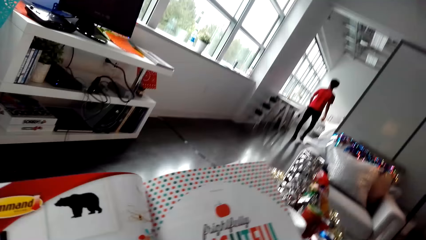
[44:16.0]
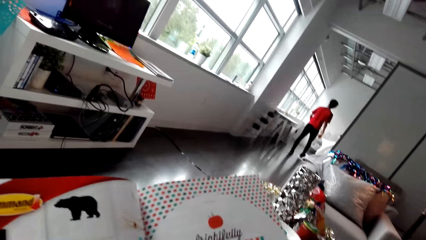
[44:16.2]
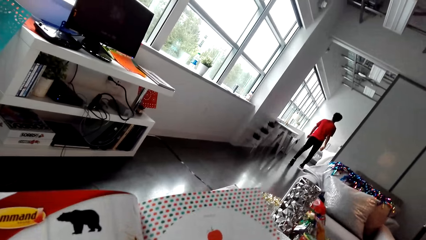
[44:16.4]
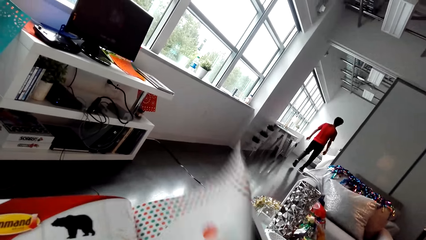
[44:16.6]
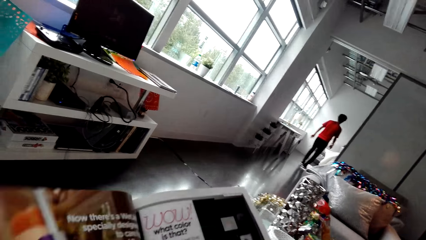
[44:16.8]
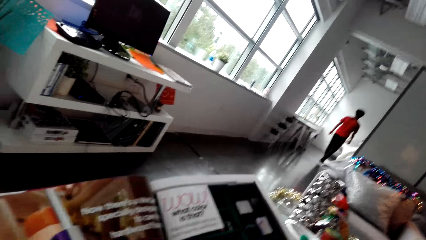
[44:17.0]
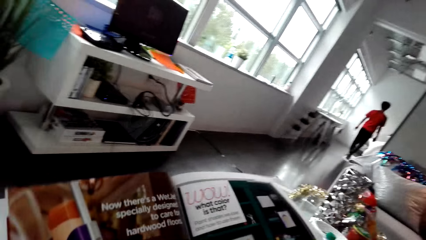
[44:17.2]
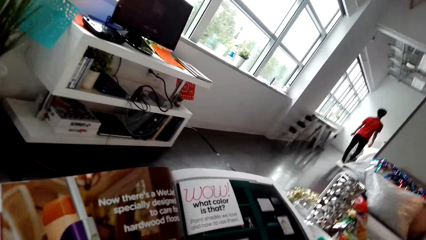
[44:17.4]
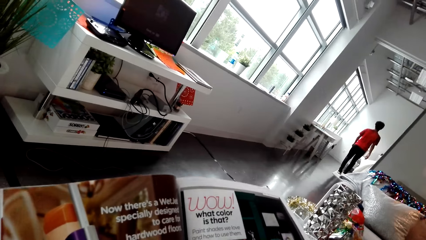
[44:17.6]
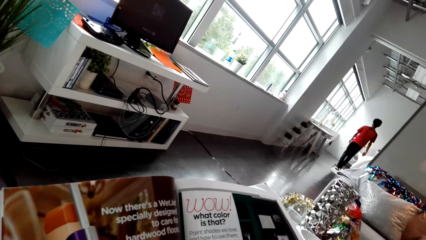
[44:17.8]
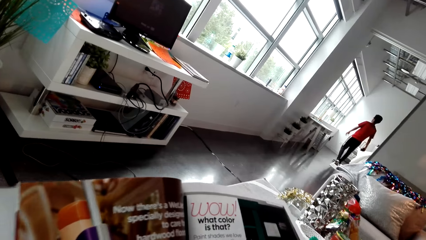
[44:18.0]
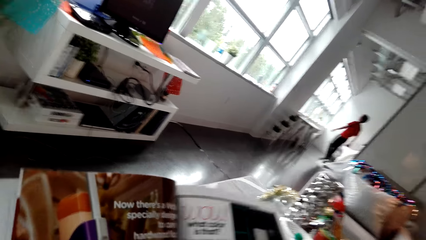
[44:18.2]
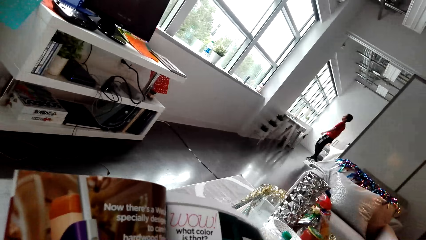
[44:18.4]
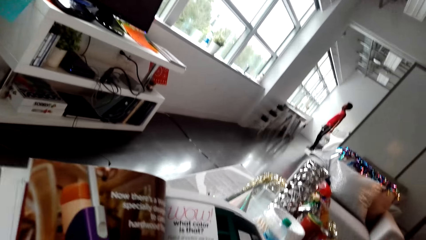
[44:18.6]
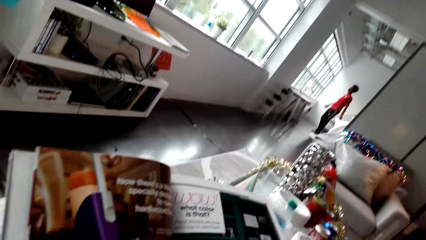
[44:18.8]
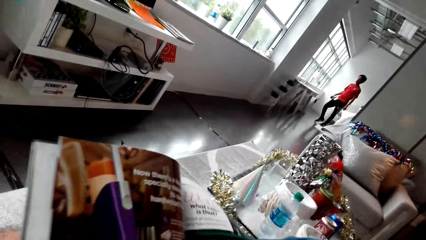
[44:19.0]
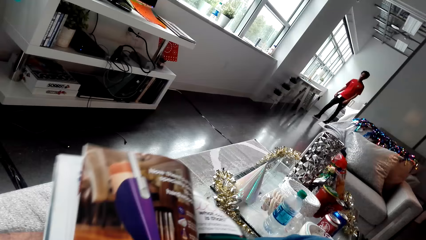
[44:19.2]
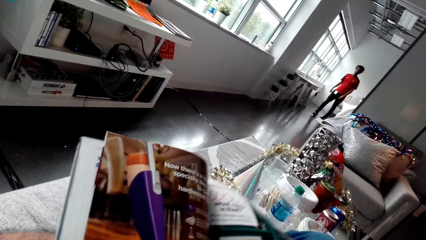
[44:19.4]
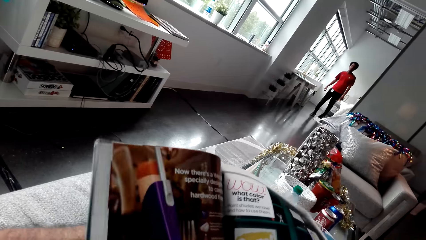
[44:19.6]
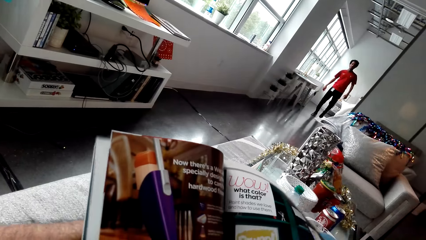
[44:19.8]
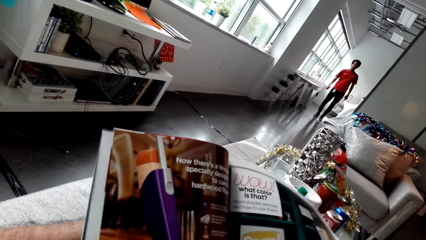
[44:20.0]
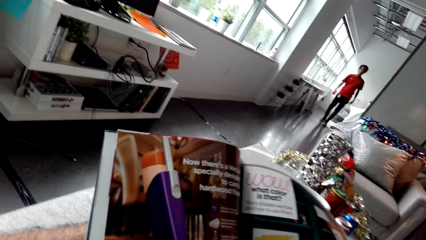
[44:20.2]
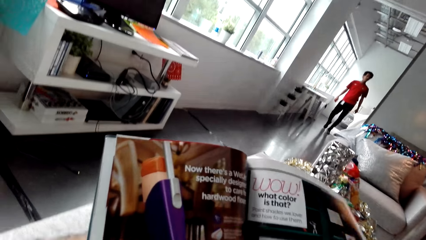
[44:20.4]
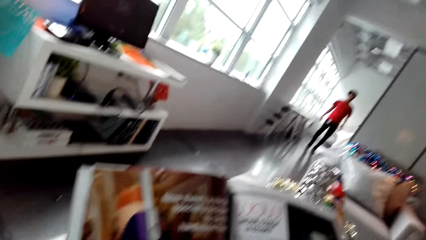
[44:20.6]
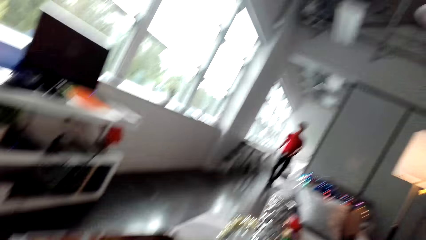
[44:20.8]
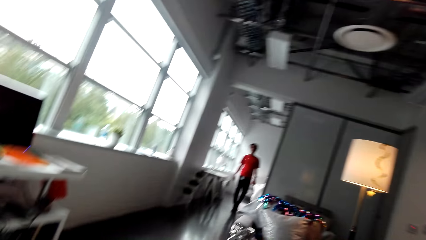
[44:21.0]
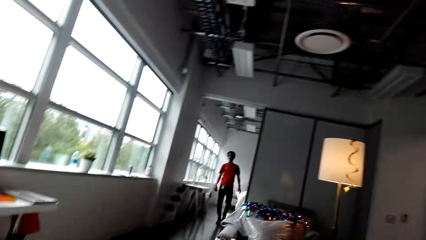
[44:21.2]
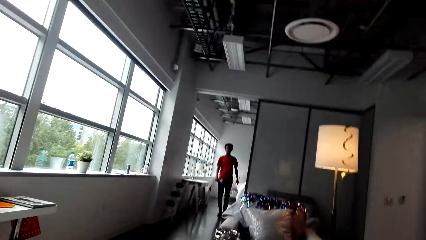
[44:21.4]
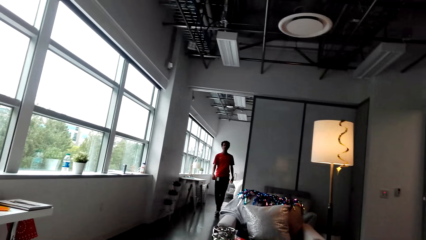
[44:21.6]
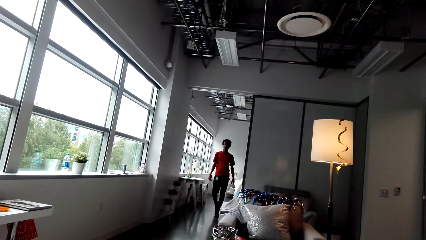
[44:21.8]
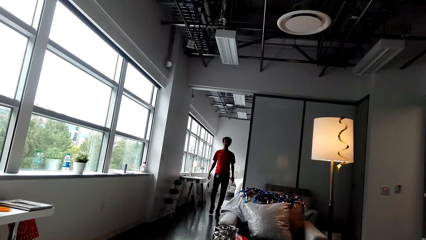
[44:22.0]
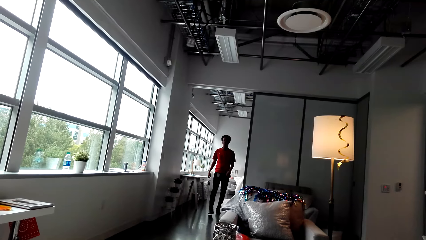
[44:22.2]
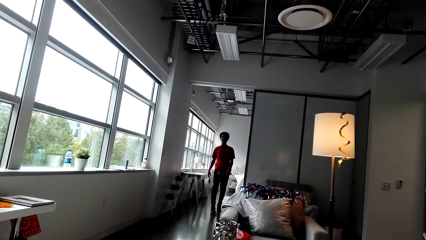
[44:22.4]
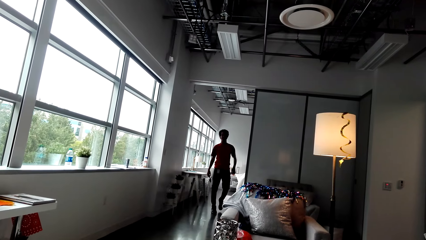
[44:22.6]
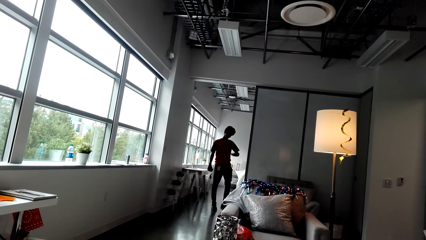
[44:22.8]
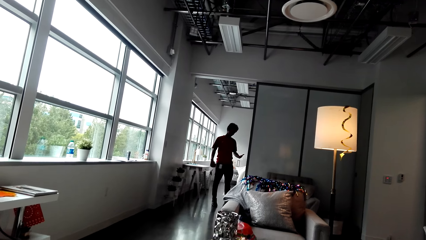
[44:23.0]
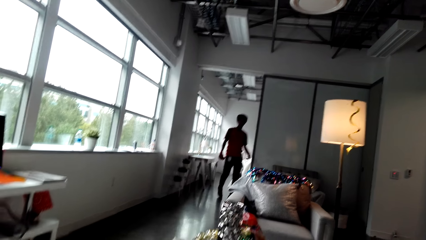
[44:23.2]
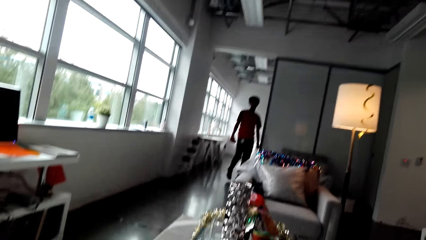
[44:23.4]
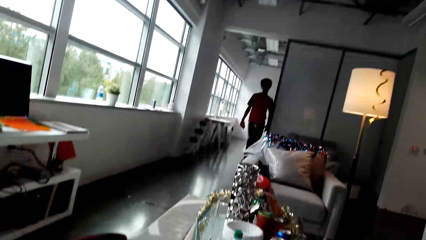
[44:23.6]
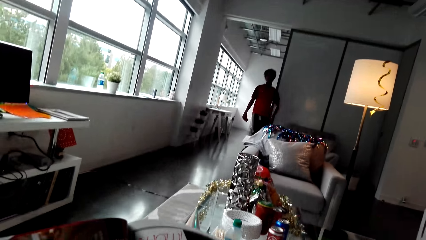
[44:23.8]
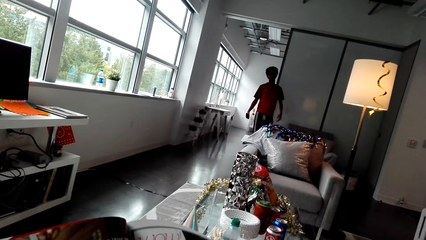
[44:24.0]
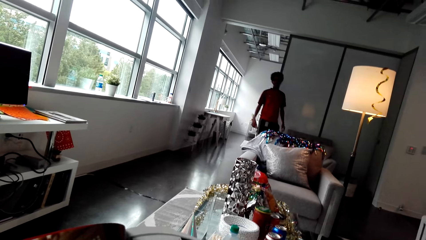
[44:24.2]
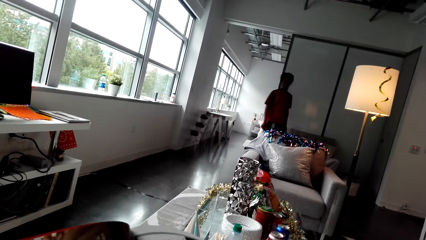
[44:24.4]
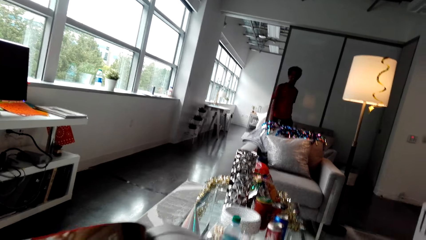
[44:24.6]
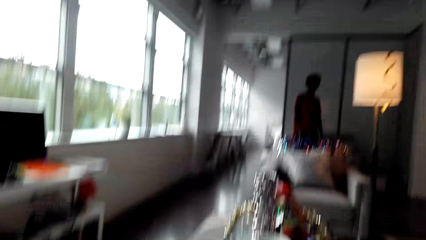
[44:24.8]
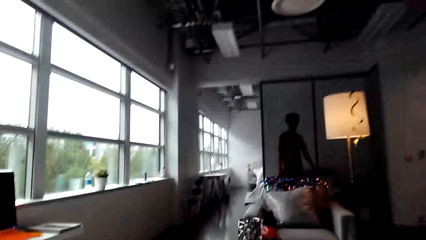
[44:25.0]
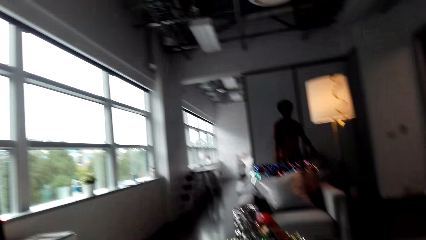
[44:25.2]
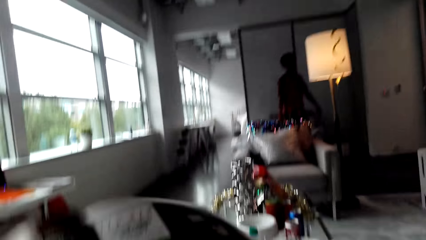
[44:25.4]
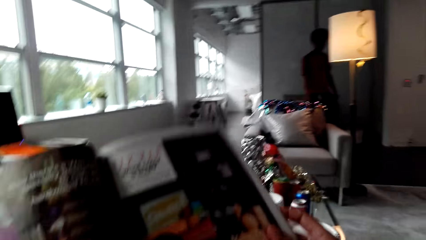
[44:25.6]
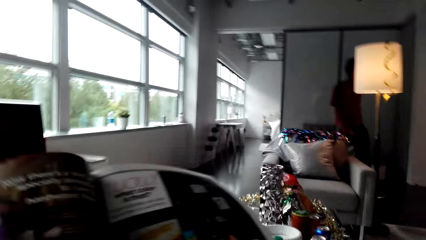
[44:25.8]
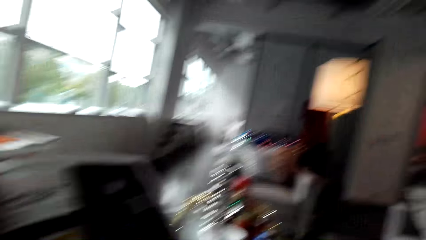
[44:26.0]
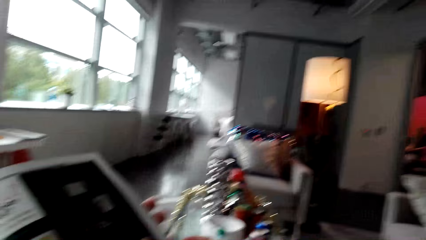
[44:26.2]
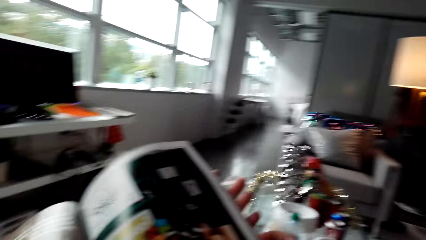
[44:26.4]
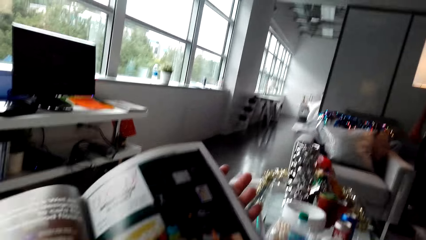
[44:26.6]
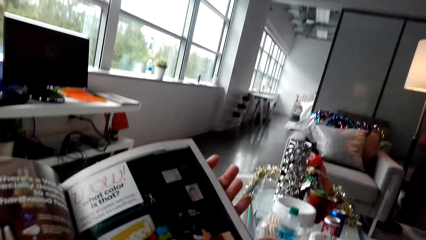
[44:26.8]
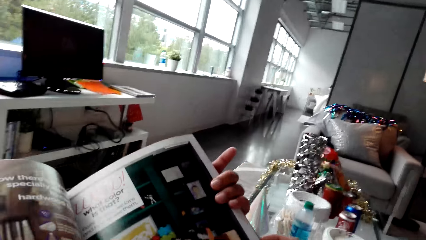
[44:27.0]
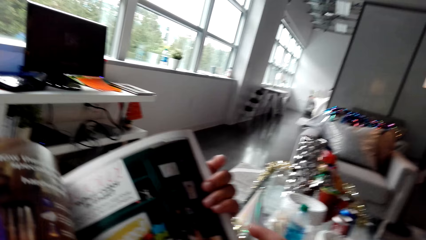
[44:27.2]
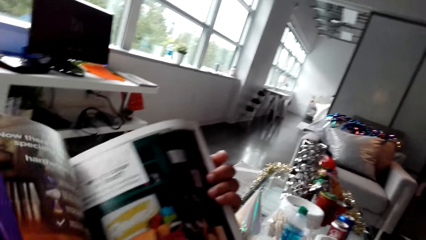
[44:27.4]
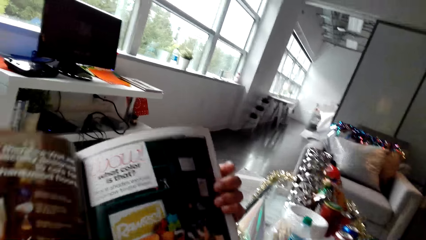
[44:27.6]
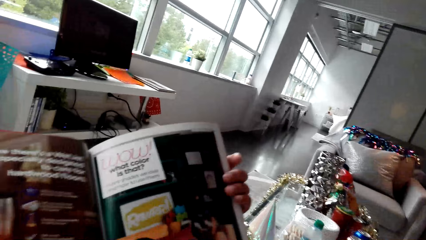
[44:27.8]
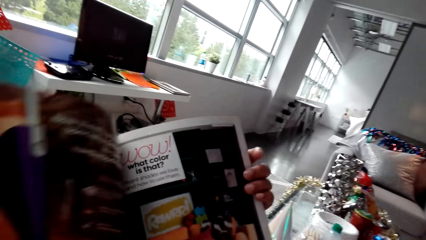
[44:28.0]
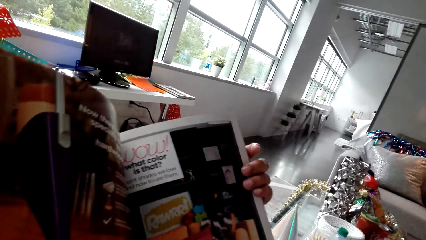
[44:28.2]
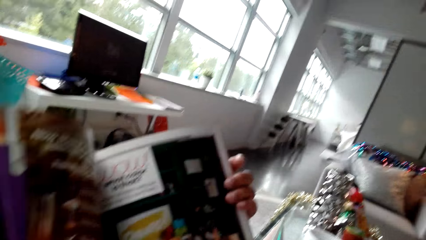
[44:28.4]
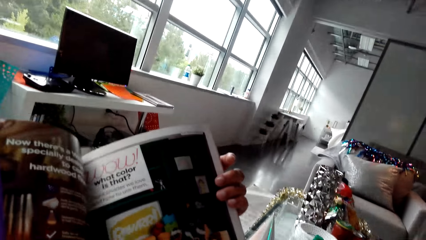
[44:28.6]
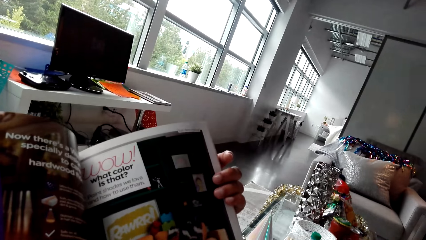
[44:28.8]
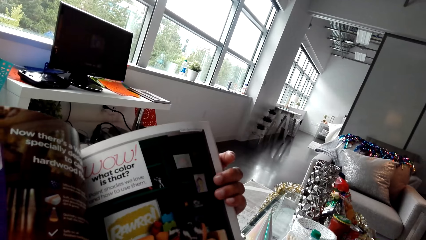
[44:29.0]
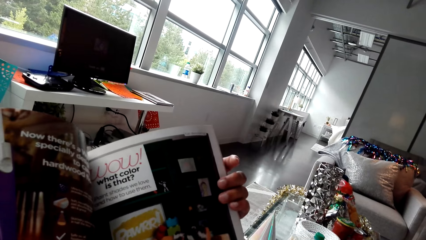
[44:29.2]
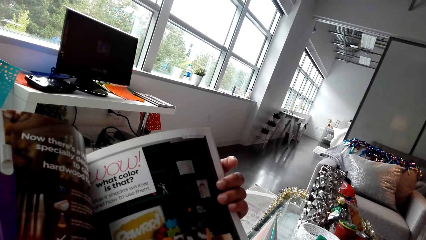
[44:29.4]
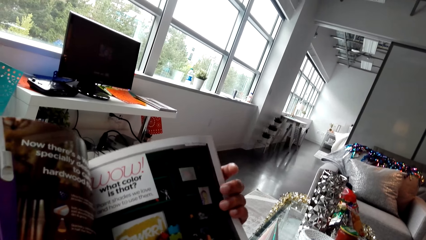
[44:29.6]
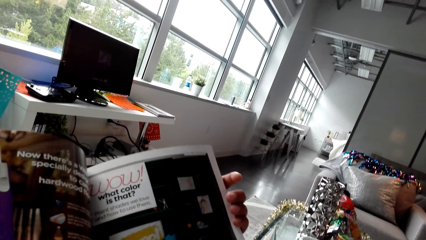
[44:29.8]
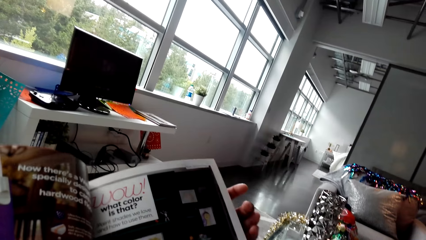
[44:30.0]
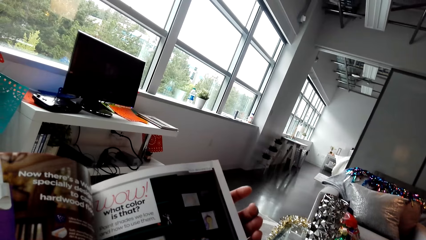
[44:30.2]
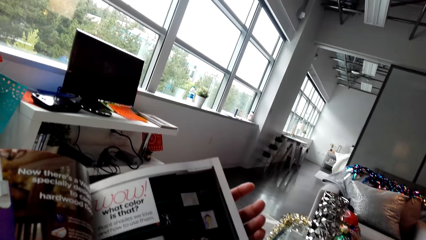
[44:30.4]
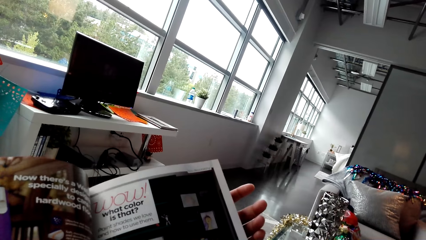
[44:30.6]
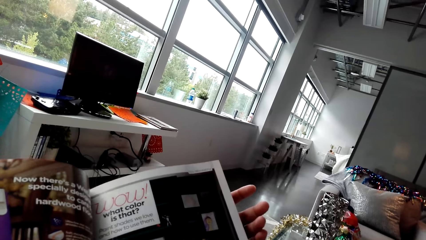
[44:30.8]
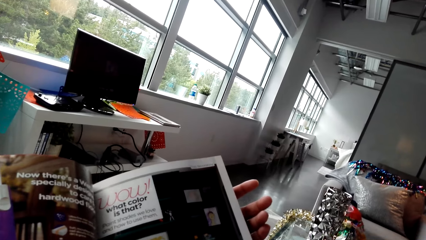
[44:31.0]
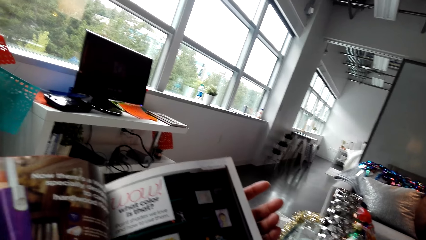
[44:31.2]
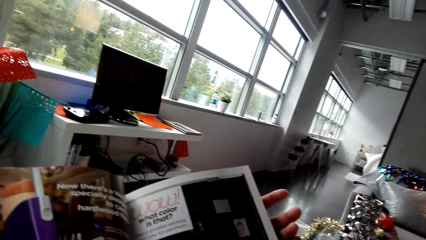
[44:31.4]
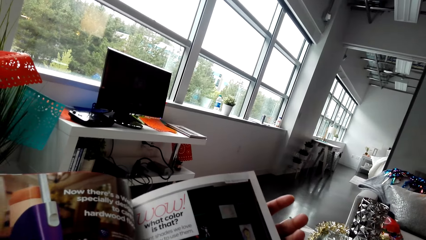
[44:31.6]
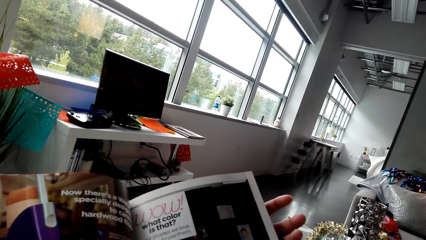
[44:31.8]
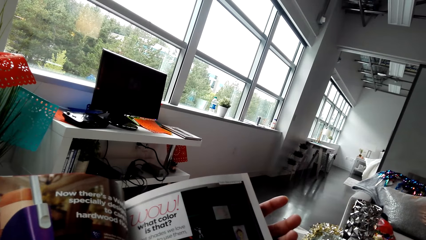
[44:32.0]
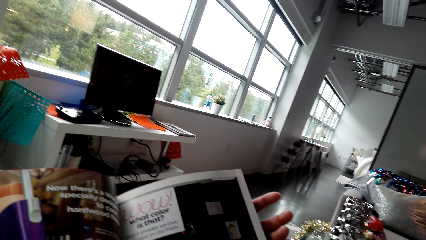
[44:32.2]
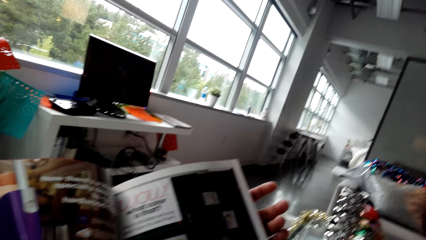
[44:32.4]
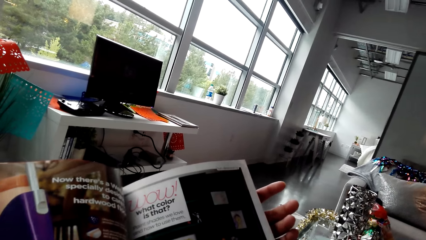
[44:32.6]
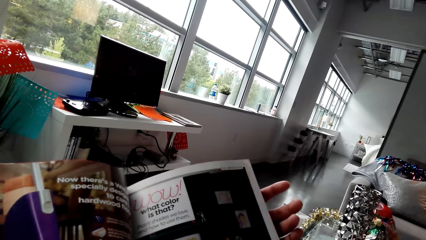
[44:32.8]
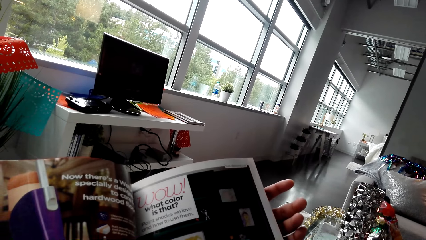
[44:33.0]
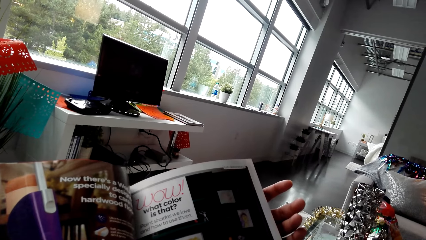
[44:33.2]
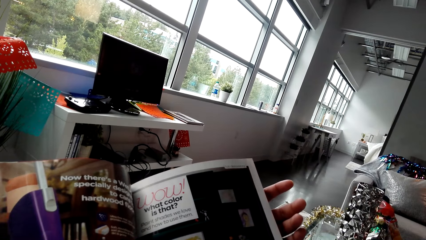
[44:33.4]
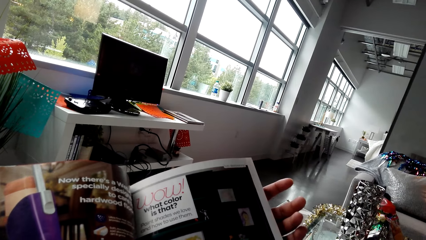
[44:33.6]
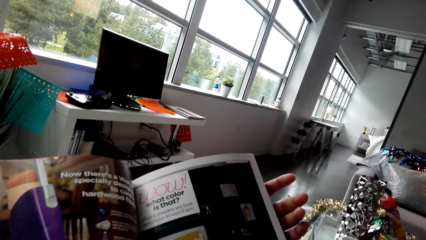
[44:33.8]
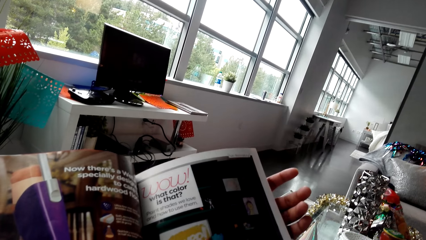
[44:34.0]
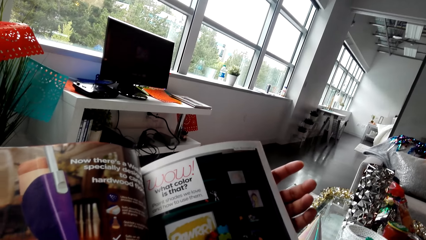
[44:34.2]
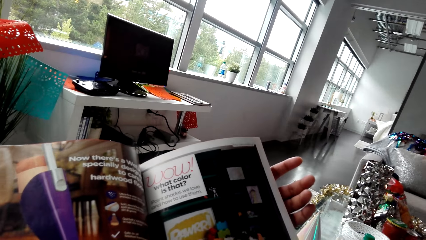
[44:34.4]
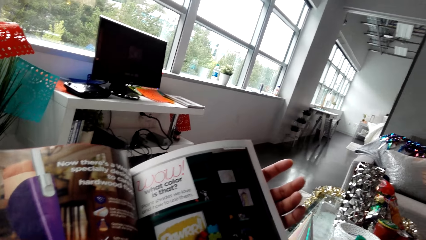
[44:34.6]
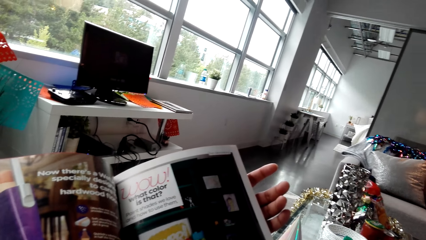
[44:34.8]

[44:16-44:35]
A man converses with the camera wearer on his way in the room.
